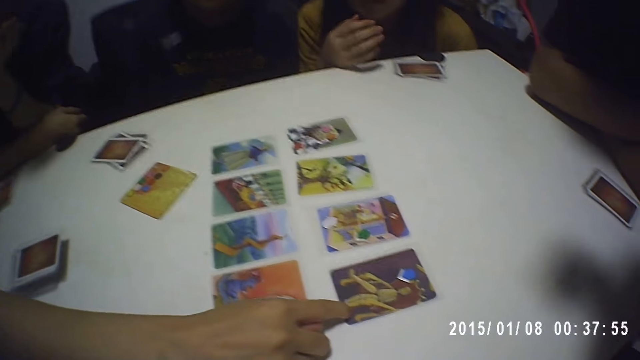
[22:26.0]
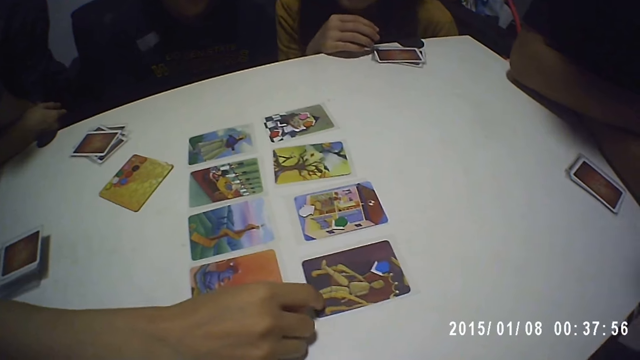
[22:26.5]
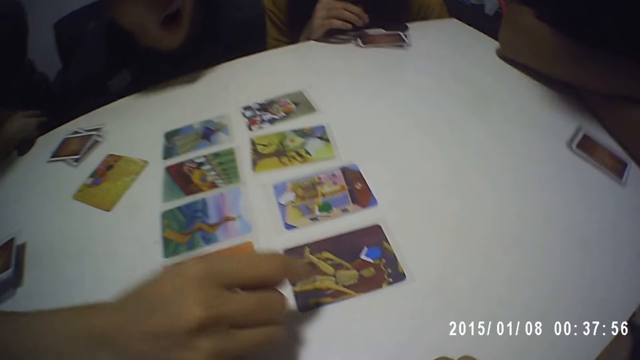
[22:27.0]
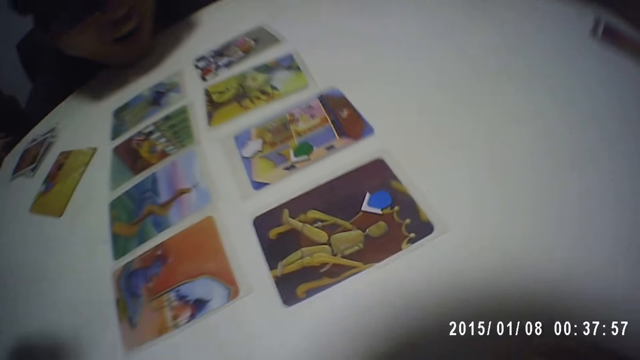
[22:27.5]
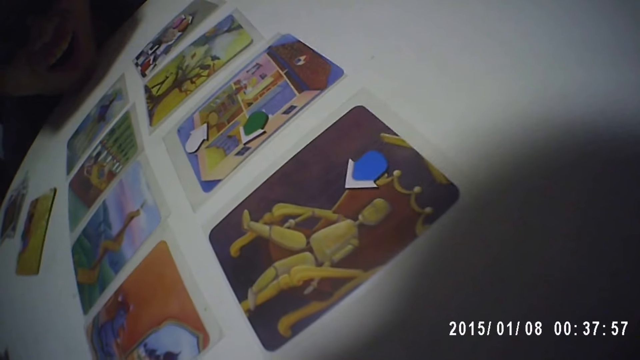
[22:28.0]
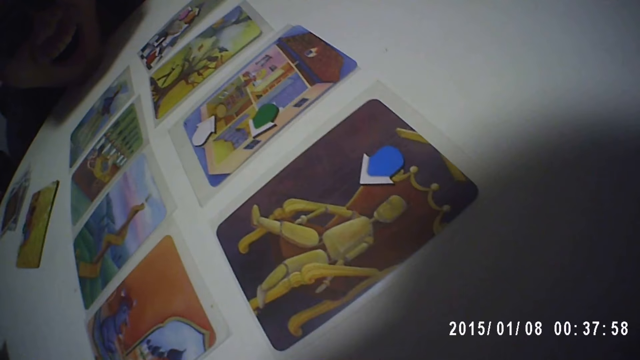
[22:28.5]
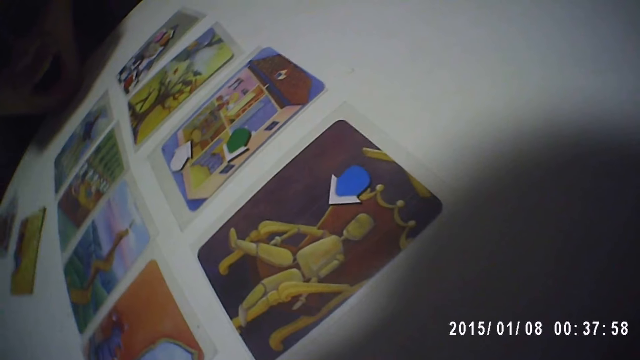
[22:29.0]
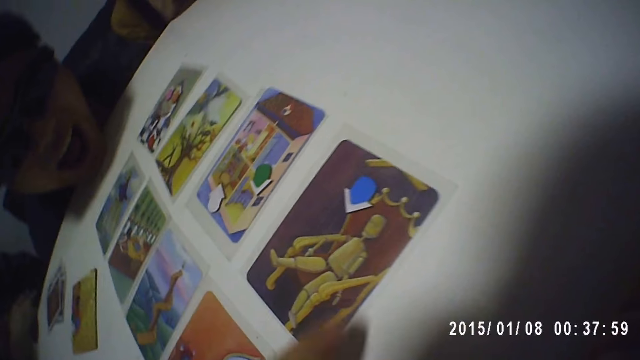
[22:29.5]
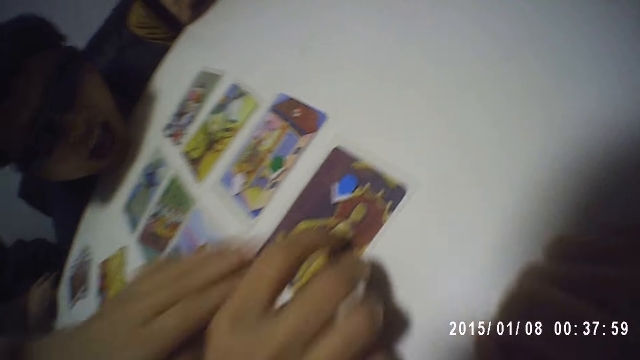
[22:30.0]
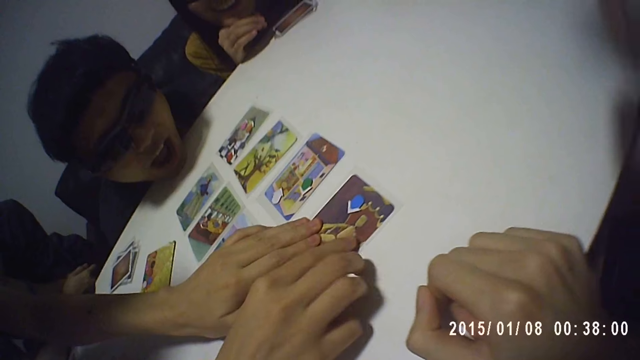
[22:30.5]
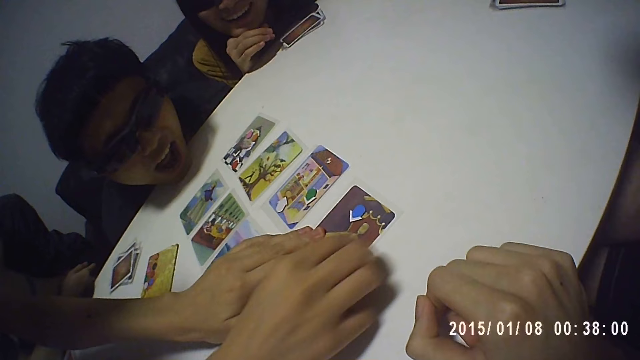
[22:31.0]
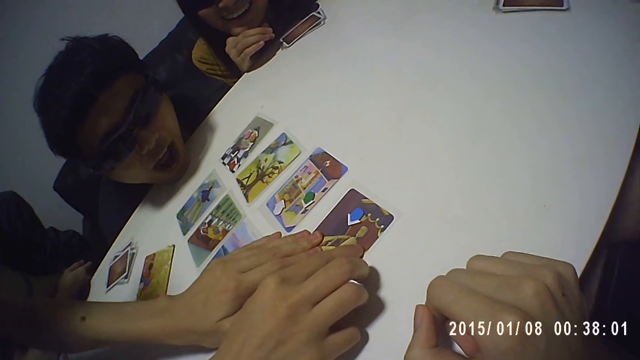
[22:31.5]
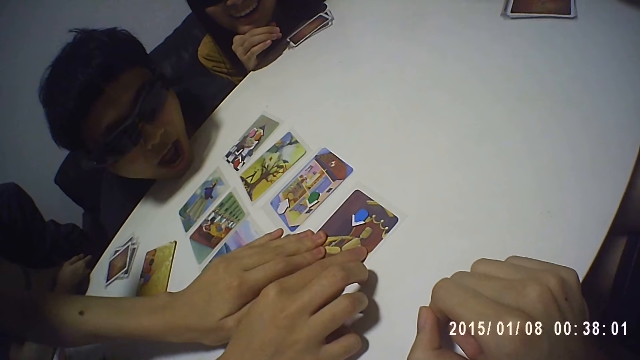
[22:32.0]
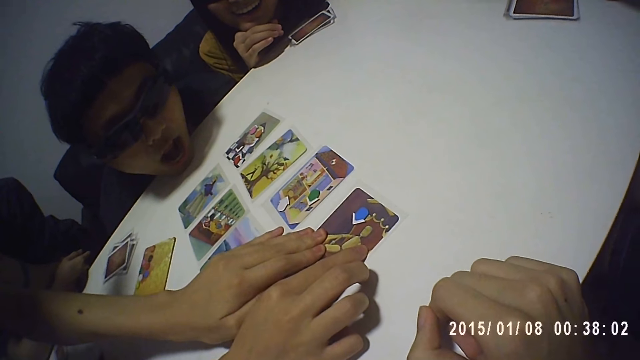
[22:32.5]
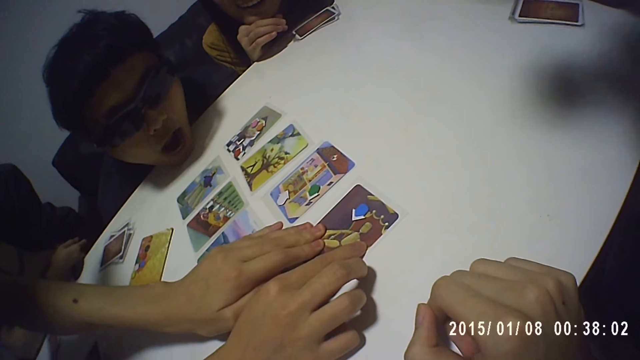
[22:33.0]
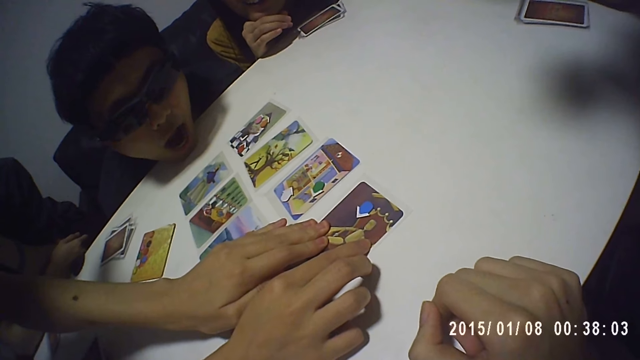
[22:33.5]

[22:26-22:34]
A lady points to a card on the table. The lady rubs on the card.

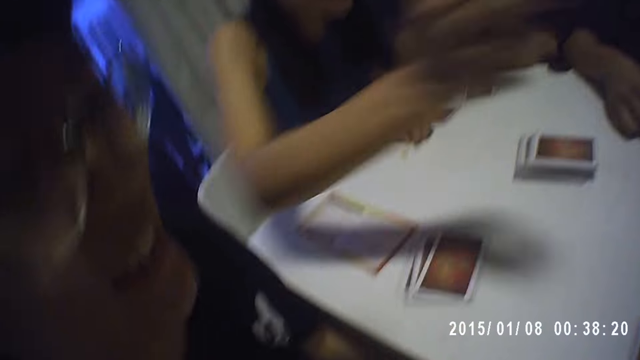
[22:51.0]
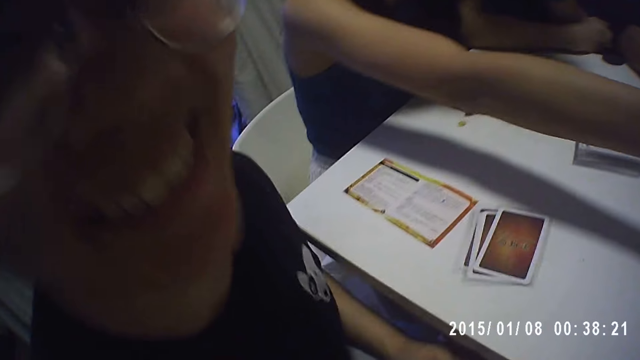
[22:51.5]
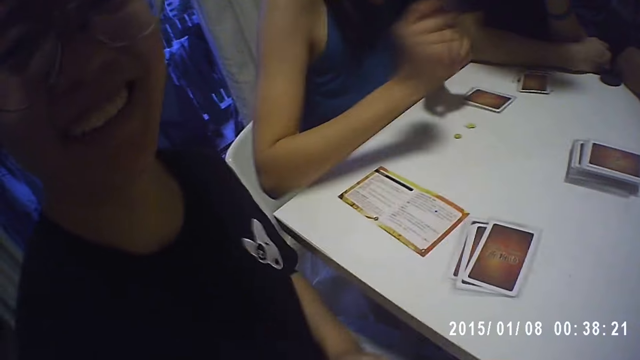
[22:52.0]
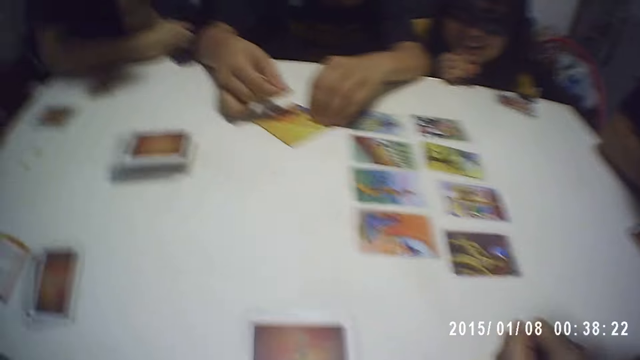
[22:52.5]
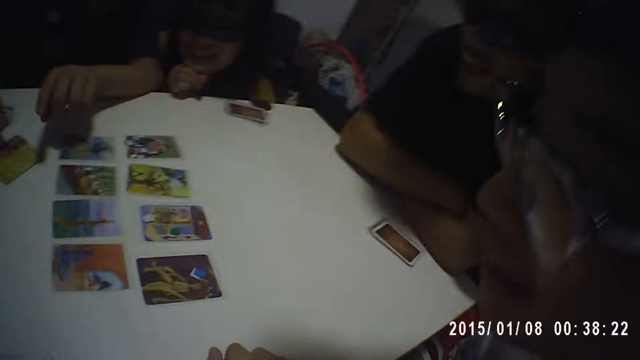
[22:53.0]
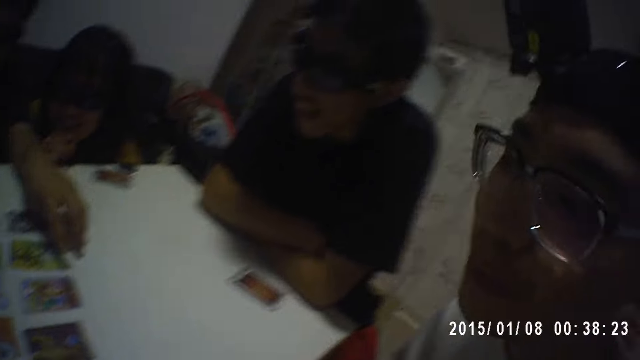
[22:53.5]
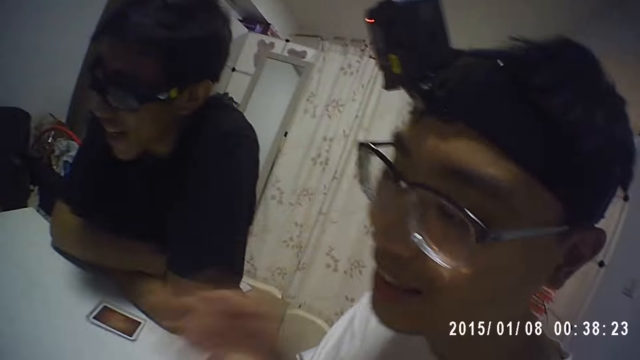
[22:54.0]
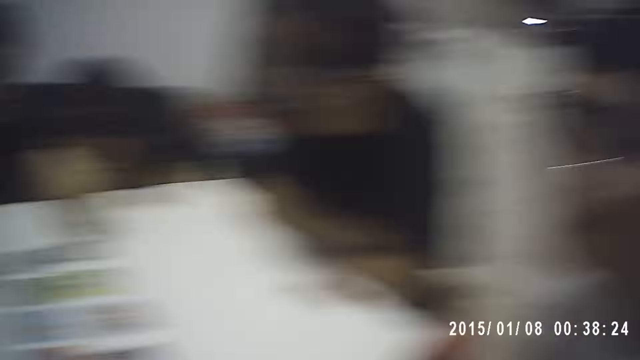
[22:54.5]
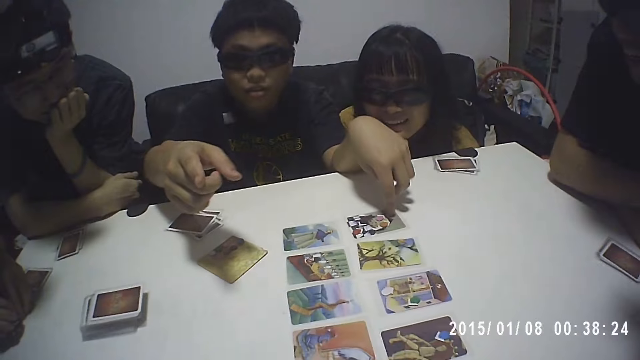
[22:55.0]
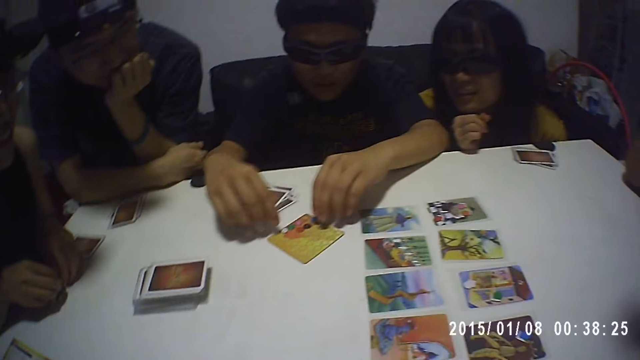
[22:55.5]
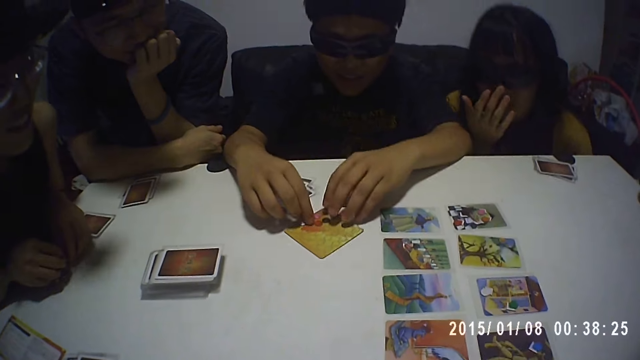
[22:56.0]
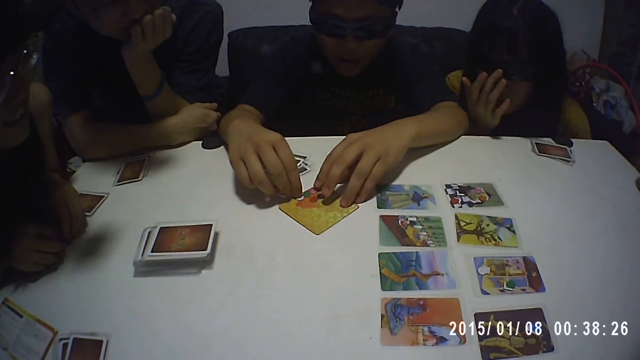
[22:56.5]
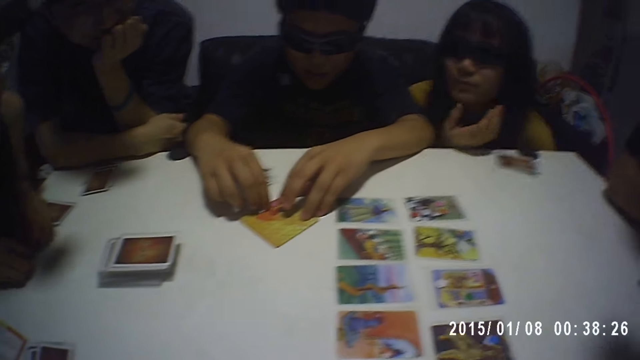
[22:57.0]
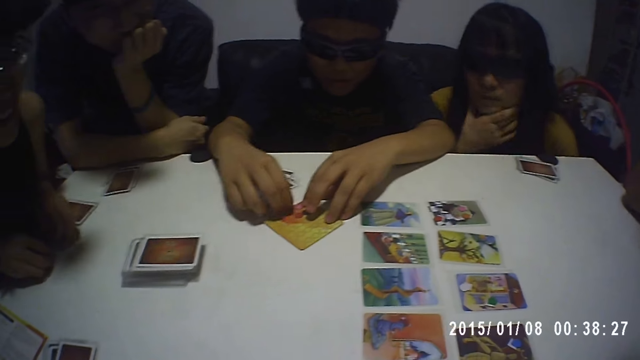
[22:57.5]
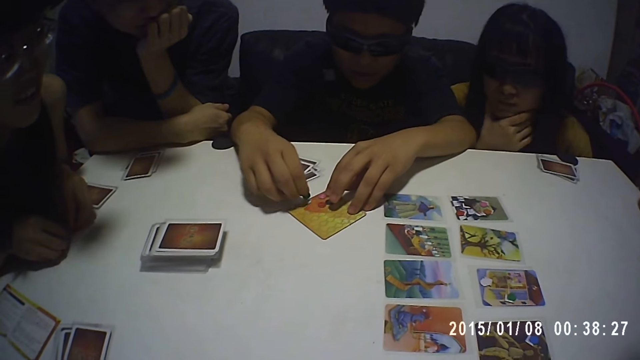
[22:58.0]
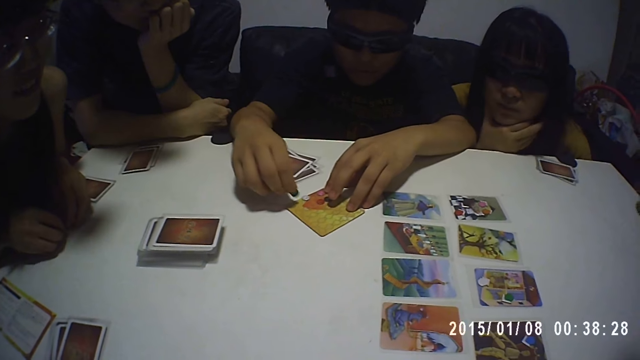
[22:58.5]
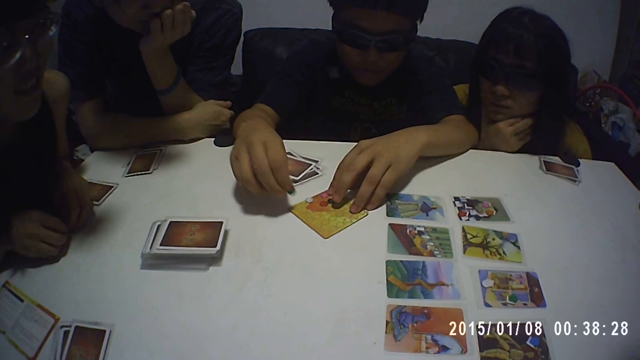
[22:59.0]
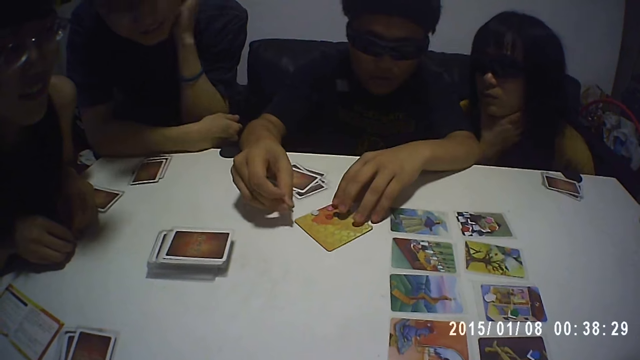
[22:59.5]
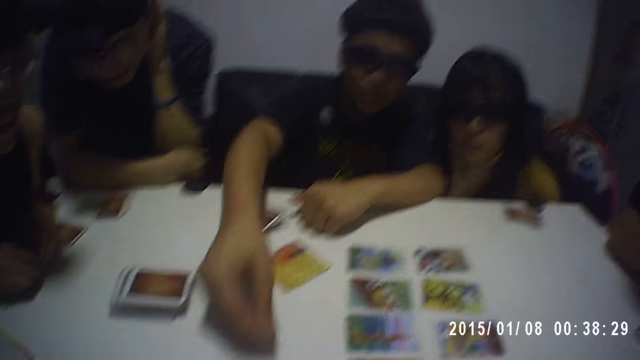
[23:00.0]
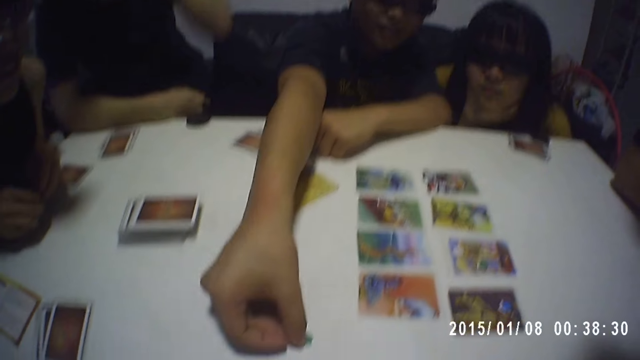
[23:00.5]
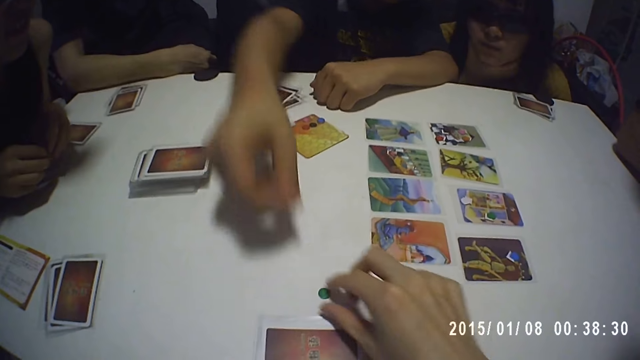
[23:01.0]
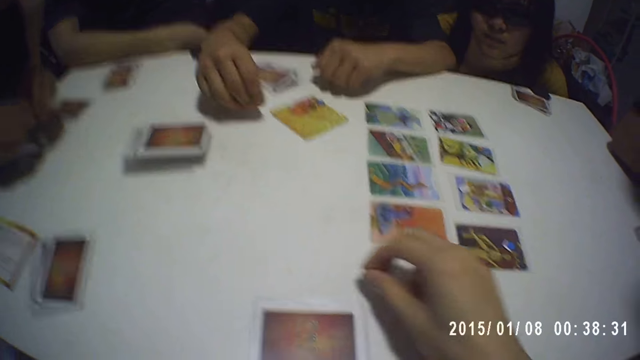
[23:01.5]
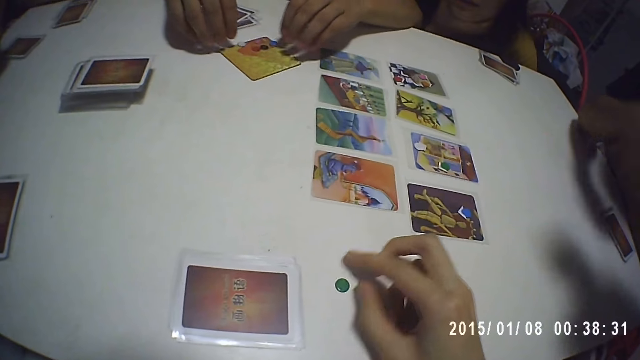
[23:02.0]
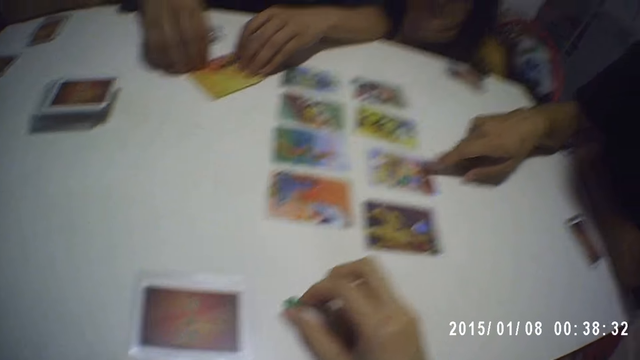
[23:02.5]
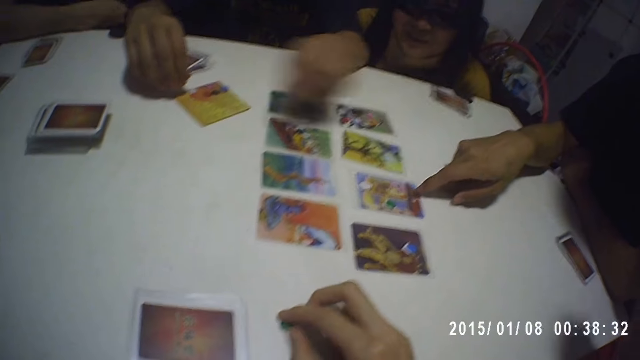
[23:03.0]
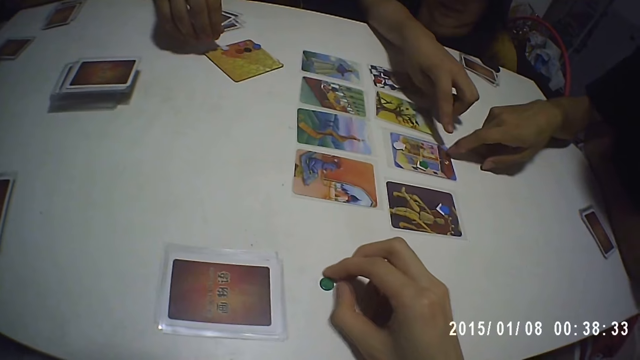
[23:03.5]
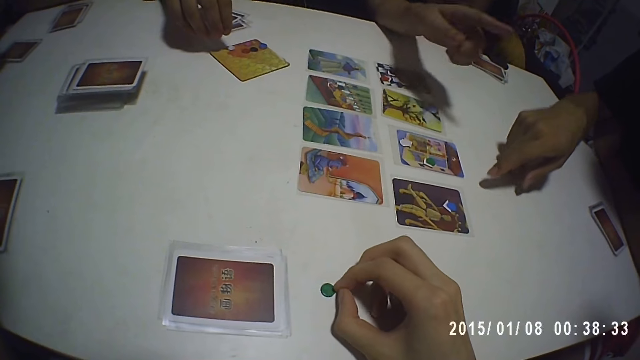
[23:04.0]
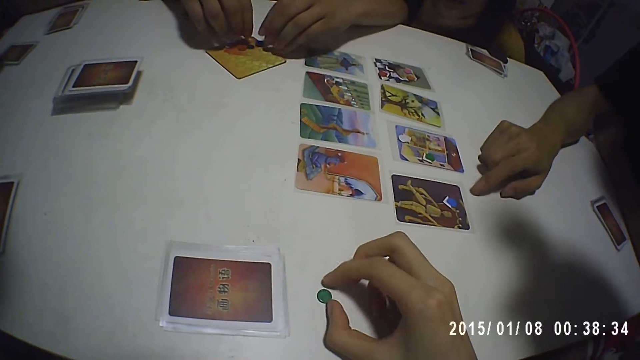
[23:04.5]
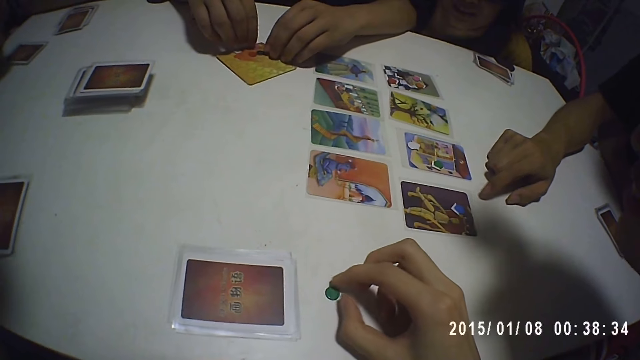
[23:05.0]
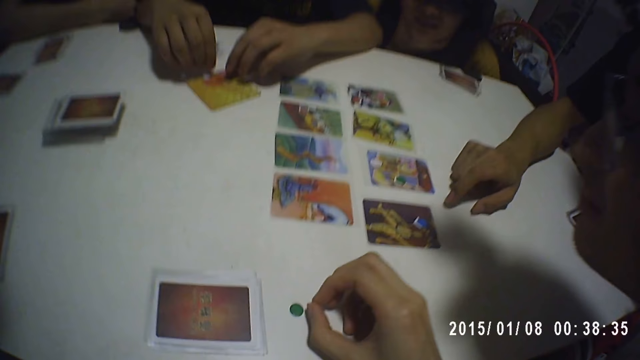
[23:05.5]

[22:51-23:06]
The camera wearer looks at a lady on the side. A woman interacts with the camera wearer. A man interacts with the camera wearer. The camera wearer looks at another man. A third man touches the card on the table with his left hand. The third man interacts with the camera wearer. Another woman holds the tokens on the table with both hands. The third man holds the card on the table with his left hand. A third woman touches a pair of glasses on her face with her right hand. The third man moves a token on the card with his right hand. The third woman holds her chin with her right hand. The third man picks the token from the card on the table with his right hand and beats the card with the token in his right hand. A fourth man touches his head with his left hand. The second woman picks the token from the table with both hands. The third man places the token on the table with his right hand. The camera wearer picks the token from the table with his right hand and places the token on the table with his right hand. The third man holds some token on the card with both hands. A fifth man interacts with the group of people and the camera wearer. The camera wearer holds the token on the table with his right hand. The fifth man touches a card on the table with his right hand. The third man moves his left hand on the card, touches the card on the table with his left hand, holds the card on the table with his right hand, and holds a token on the card with his left hand. The fifth man taps the table with his right hand. The third man moves the token on the card with his left hand.
